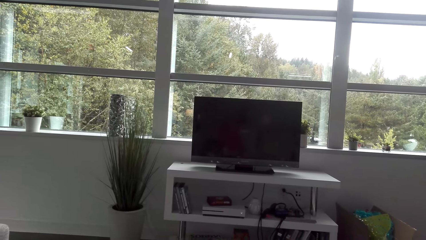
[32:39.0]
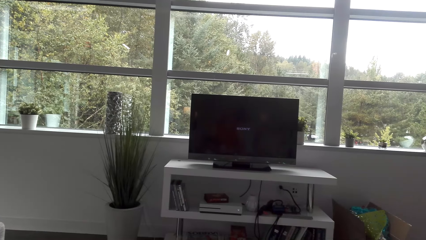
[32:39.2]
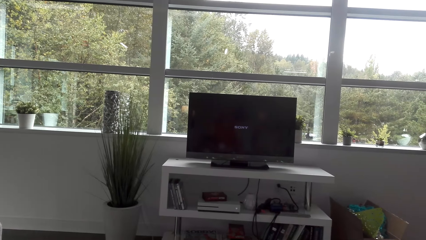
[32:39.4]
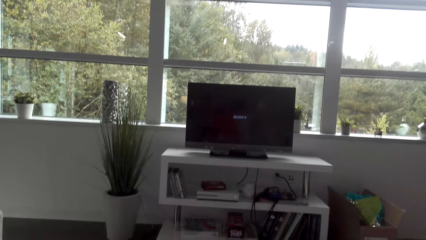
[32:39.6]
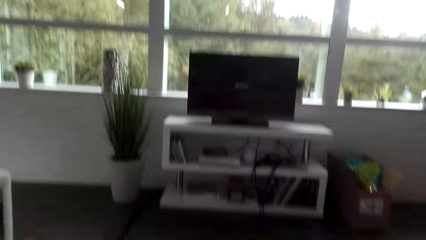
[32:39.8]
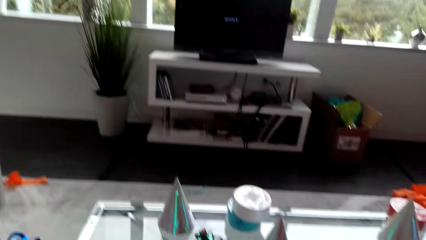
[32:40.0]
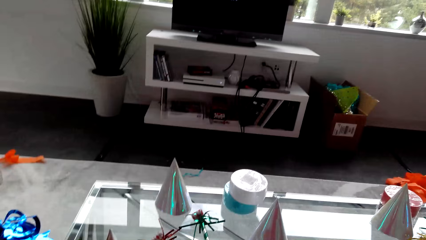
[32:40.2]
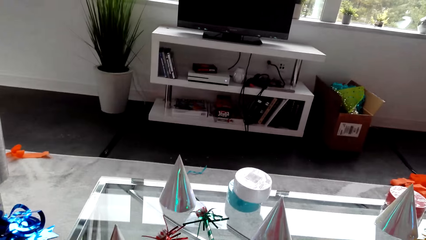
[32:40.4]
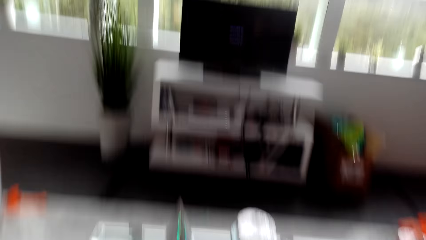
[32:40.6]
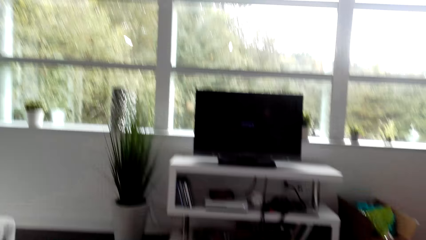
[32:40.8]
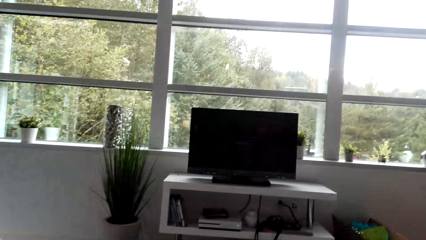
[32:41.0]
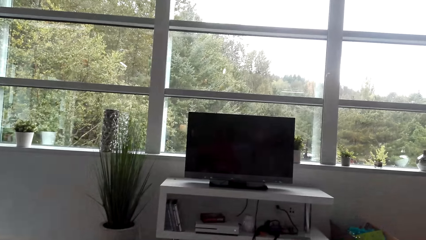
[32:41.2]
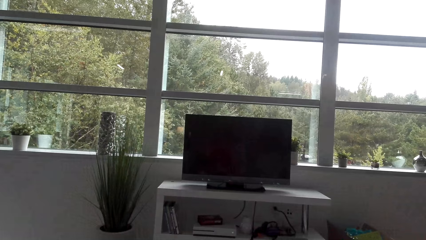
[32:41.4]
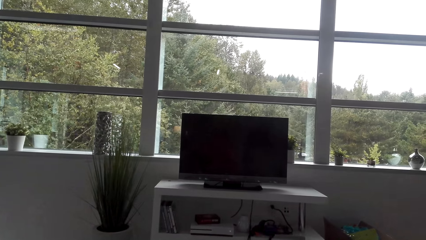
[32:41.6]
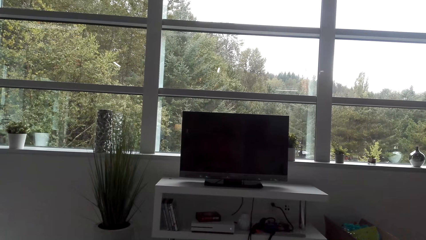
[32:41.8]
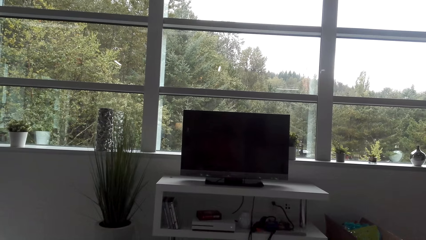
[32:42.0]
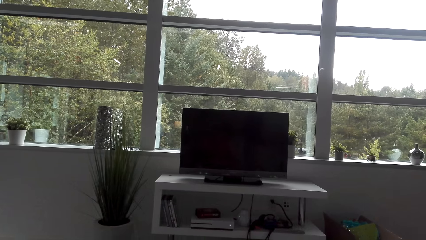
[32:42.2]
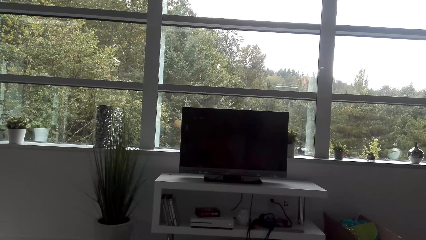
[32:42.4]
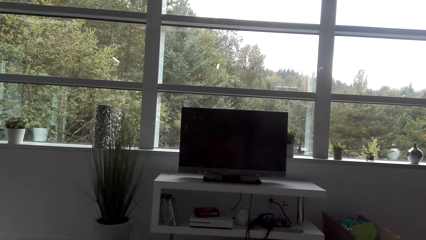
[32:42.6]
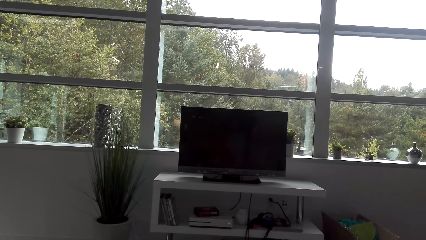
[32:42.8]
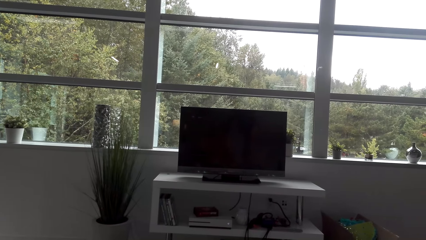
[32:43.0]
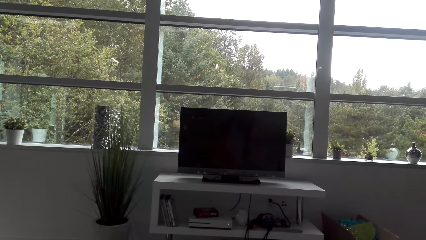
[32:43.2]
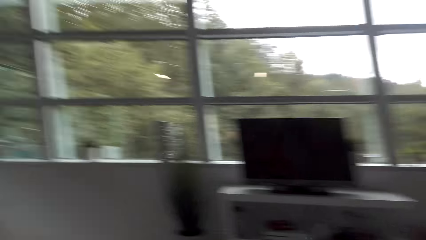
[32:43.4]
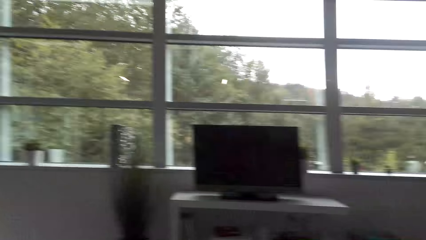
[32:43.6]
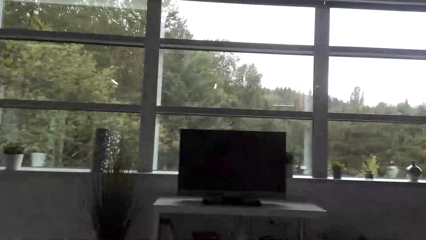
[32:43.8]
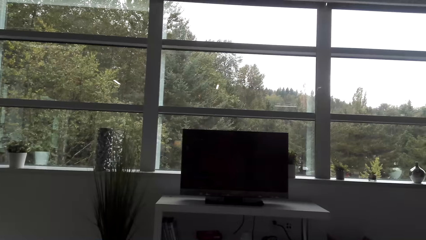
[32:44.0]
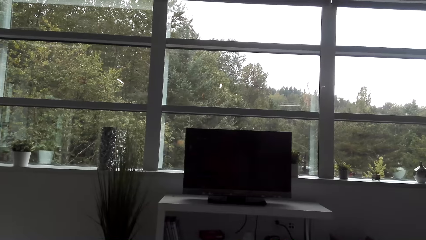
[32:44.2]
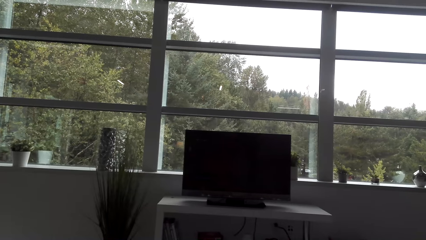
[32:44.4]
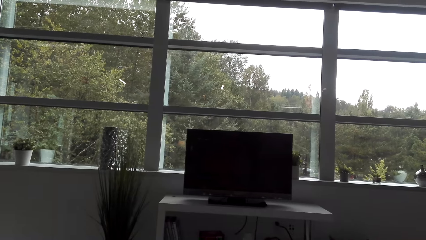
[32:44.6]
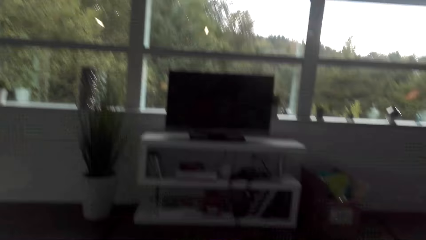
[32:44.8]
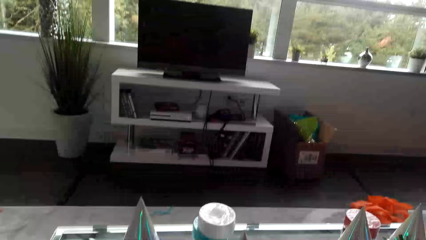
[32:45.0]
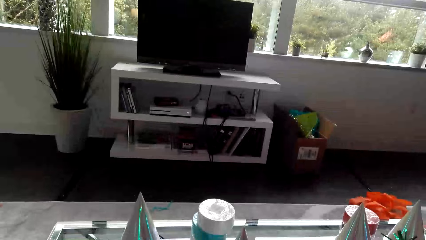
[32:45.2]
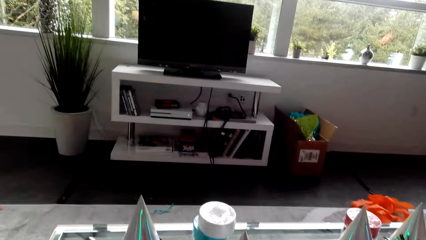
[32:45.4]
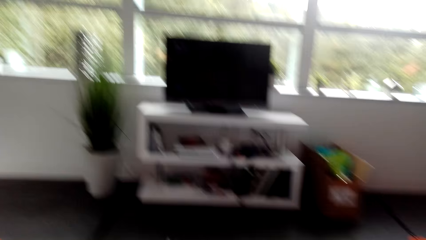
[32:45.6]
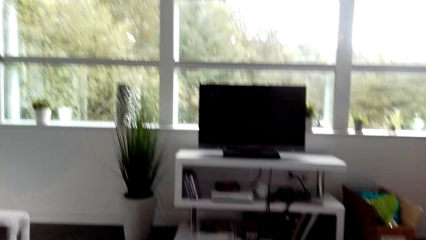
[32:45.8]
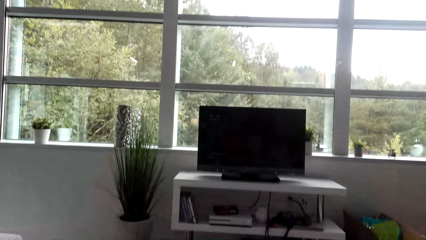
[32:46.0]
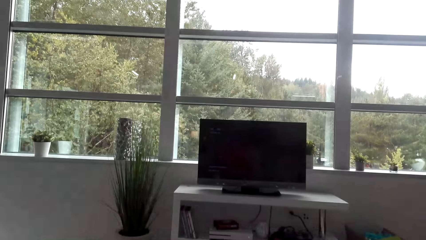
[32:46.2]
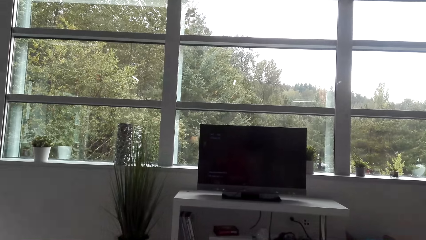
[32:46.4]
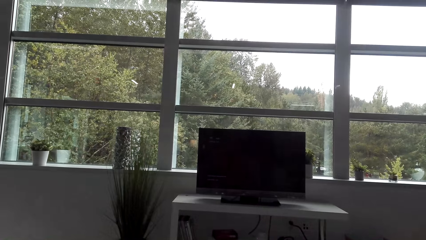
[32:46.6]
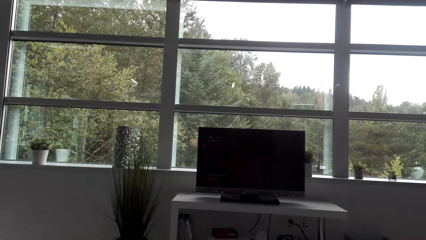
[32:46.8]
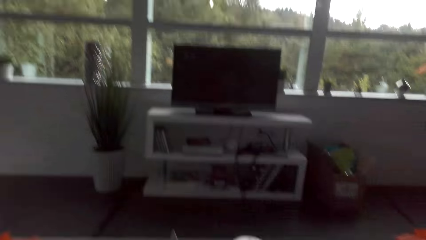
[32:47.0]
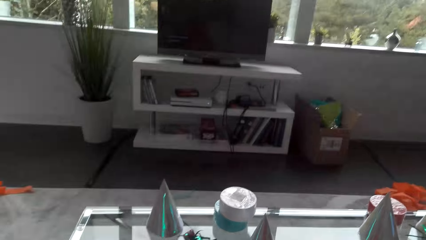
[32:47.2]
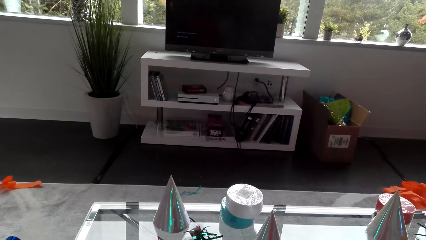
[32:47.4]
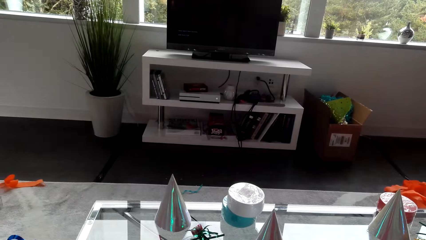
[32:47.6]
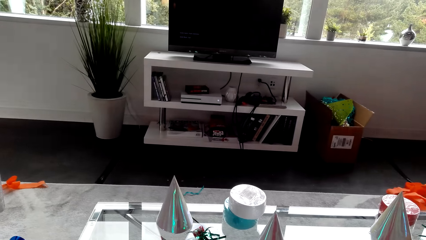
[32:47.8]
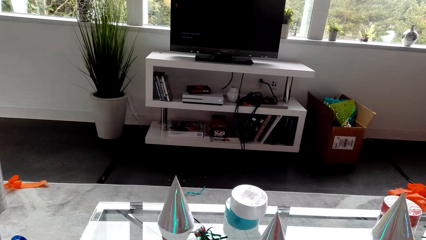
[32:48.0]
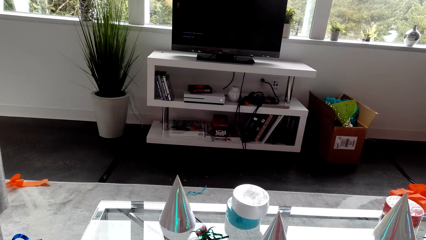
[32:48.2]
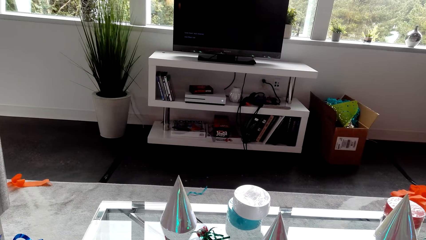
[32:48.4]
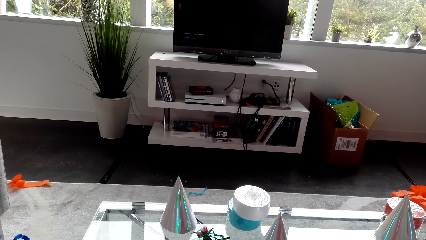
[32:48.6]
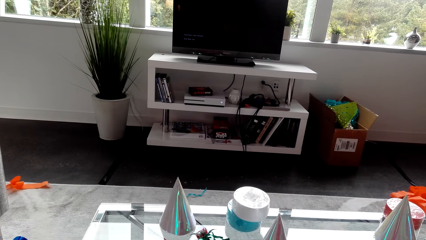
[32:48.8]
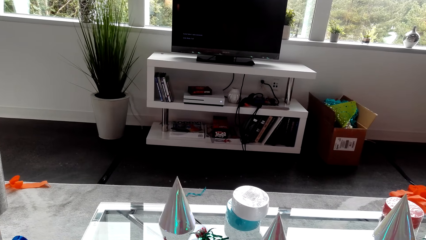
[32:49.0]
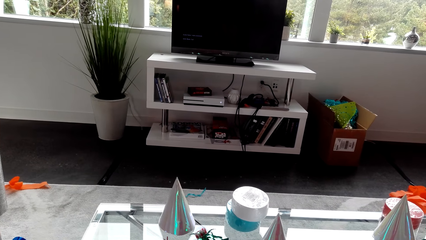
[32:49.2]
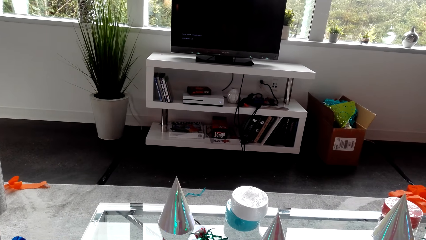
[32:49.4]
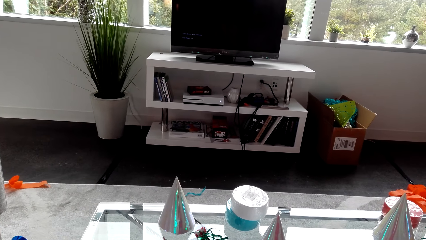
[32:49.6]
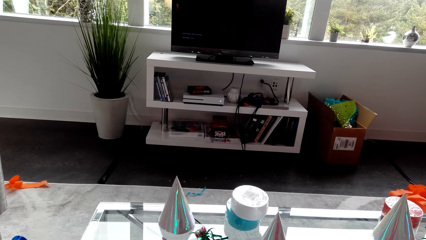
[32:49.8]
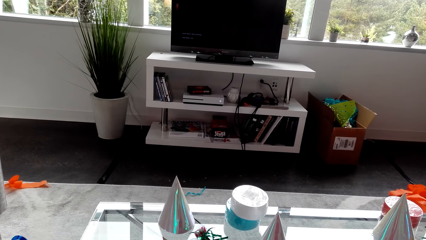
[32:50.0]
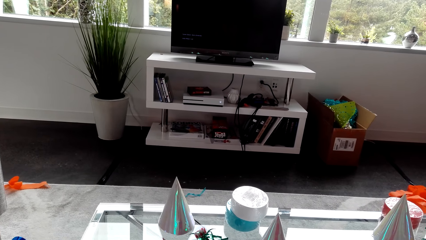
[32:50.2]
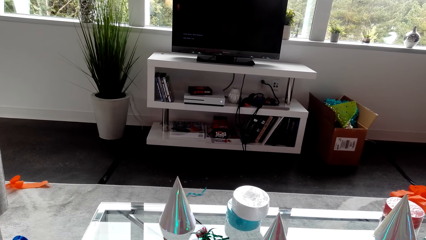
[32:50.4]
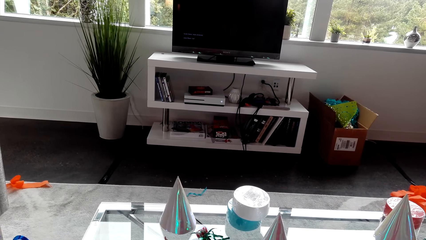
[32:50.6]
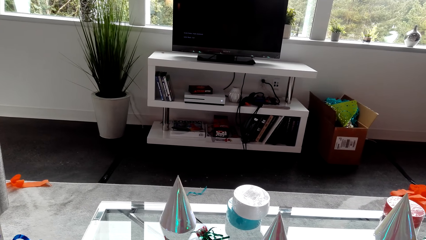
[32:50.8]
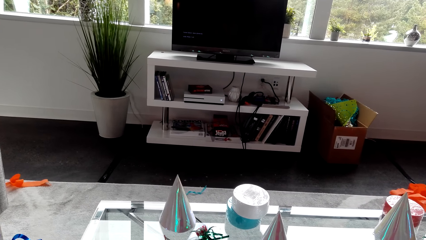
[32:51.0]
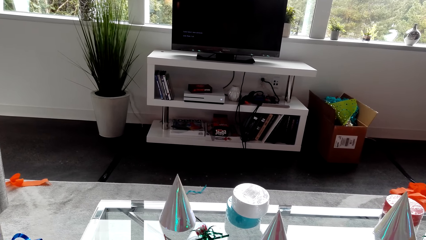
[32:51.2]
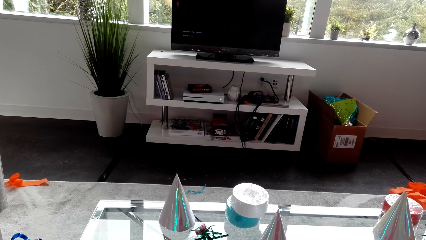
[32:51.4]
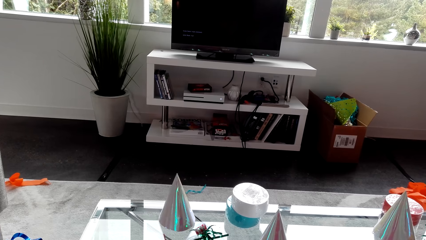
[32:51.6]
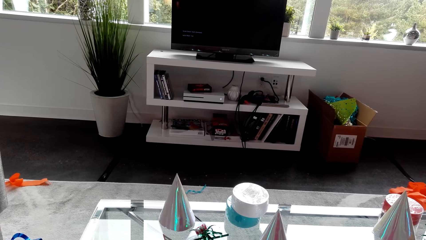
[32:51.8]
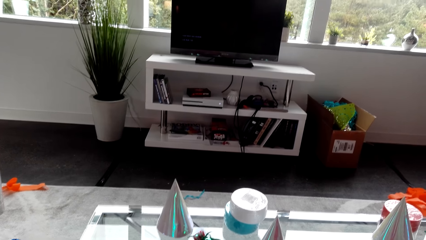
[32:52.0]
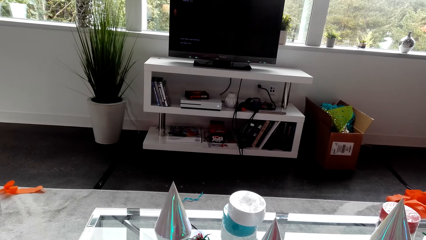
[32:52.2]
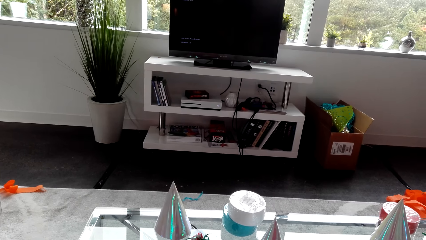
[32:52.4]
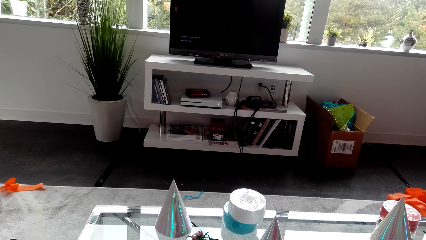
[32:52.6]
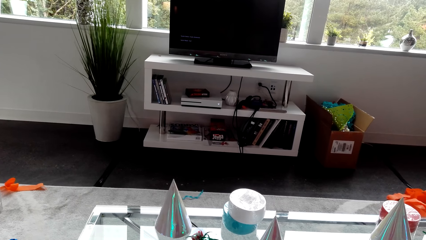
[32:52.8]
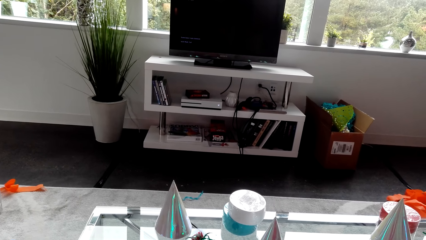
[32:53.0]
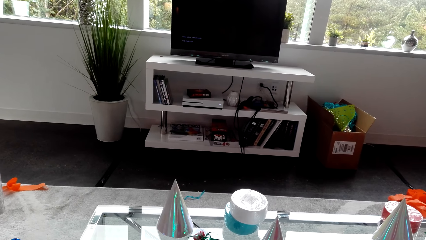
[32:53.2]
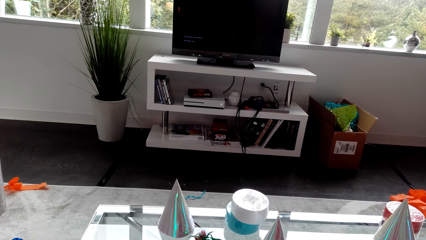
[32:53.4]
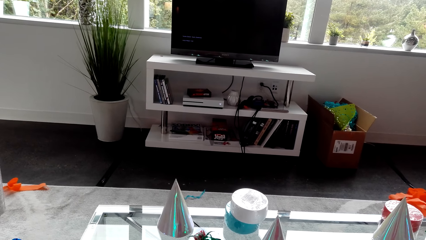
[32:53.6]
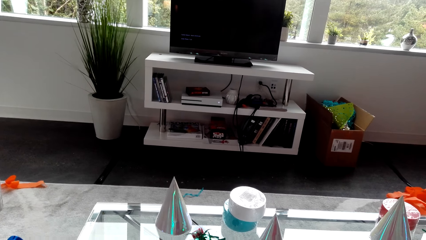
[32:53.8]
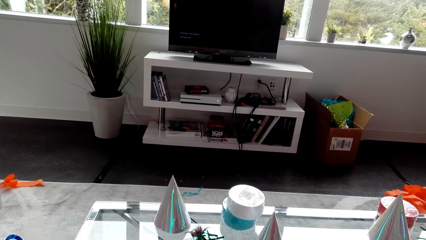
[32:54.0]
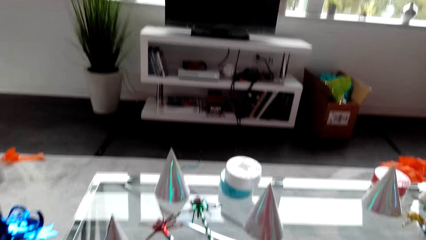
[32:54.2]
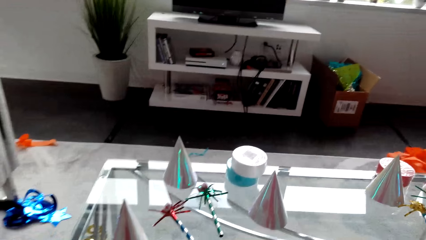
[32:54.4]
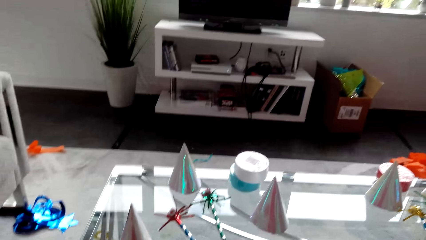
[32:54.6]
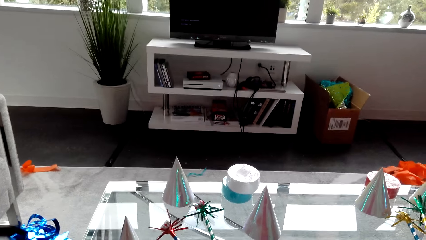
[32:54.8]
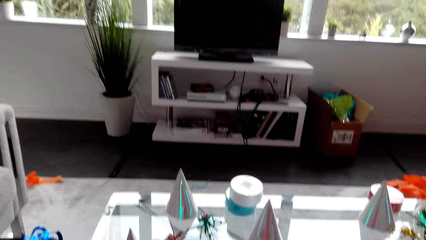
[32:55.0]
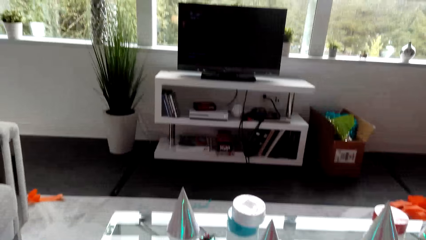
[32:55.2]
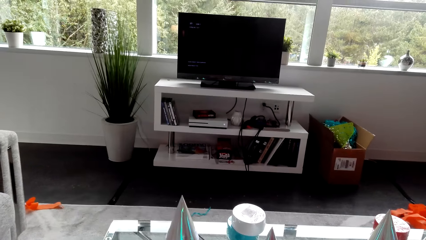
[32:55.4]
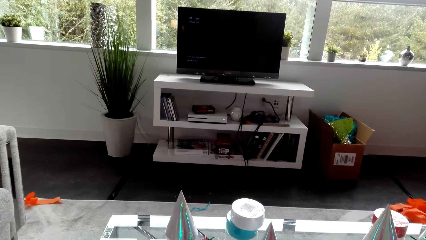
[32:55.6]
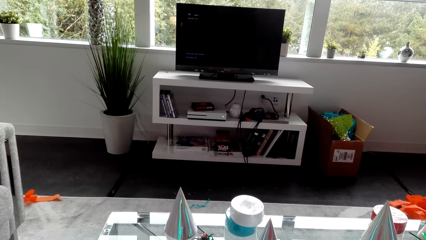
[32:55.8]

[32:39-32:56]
The camera wearer looks down. They look at the television. They look around. They look at the television. They look down.
